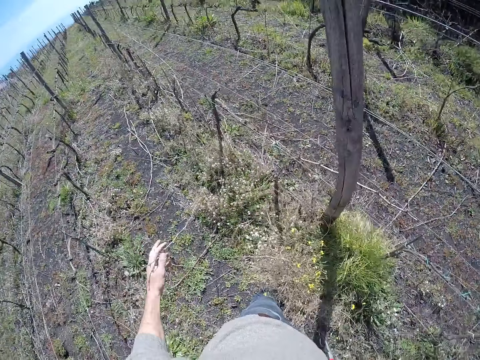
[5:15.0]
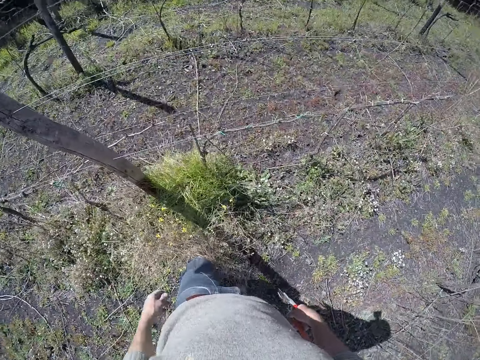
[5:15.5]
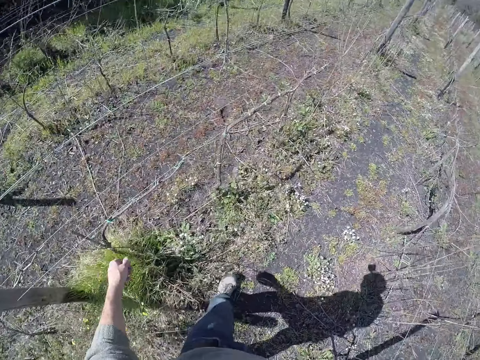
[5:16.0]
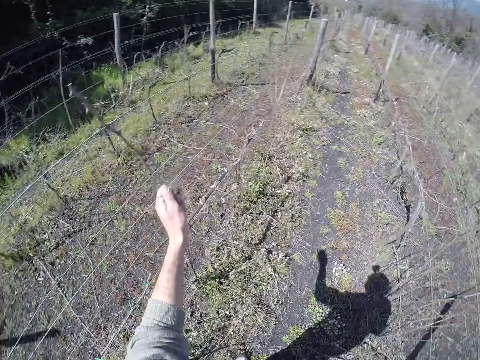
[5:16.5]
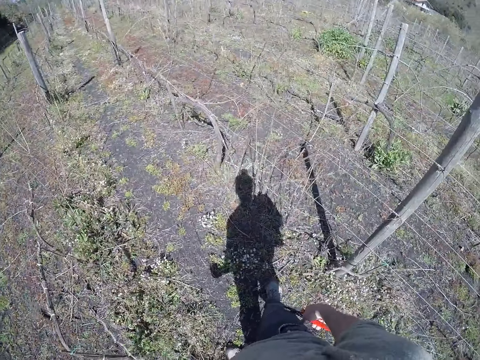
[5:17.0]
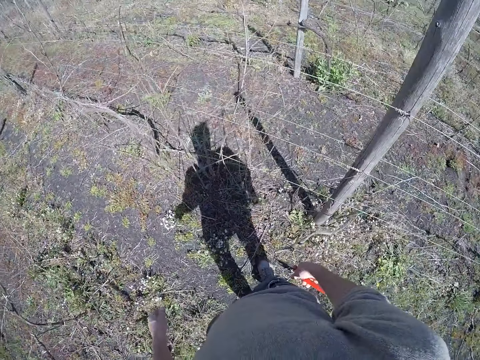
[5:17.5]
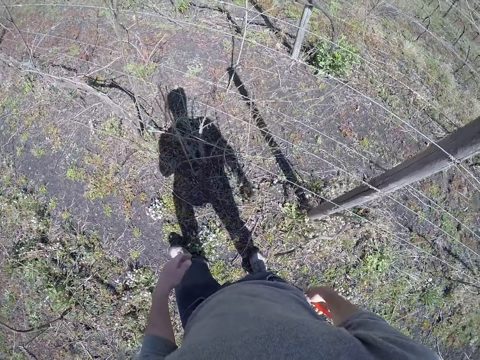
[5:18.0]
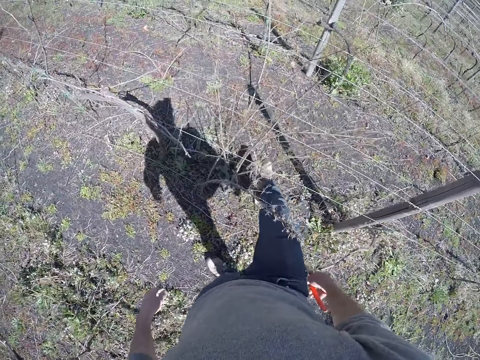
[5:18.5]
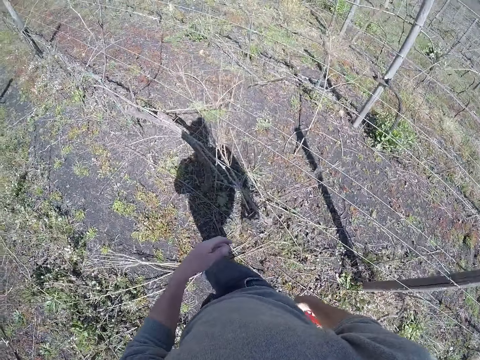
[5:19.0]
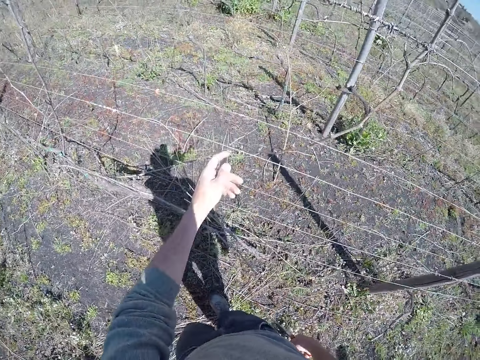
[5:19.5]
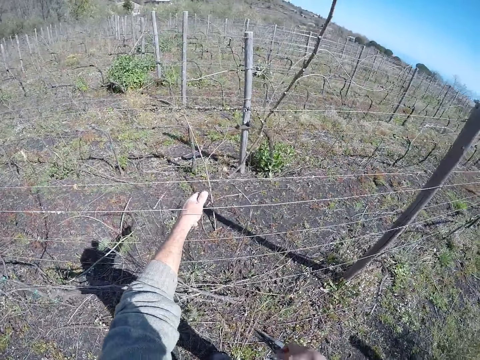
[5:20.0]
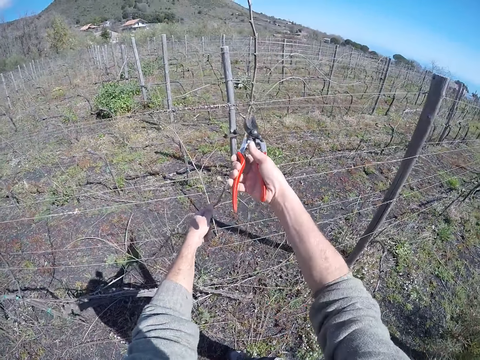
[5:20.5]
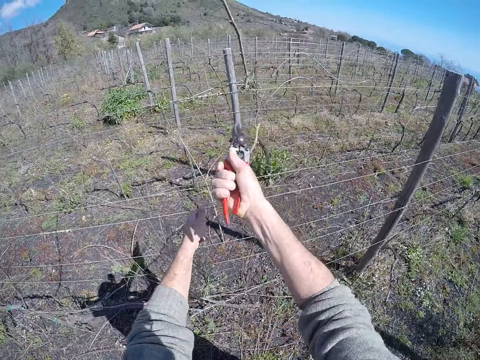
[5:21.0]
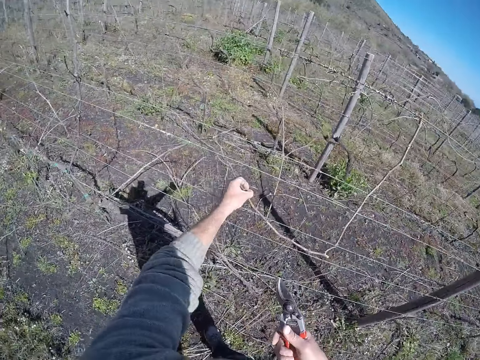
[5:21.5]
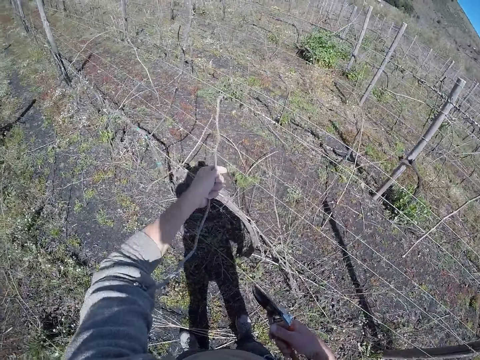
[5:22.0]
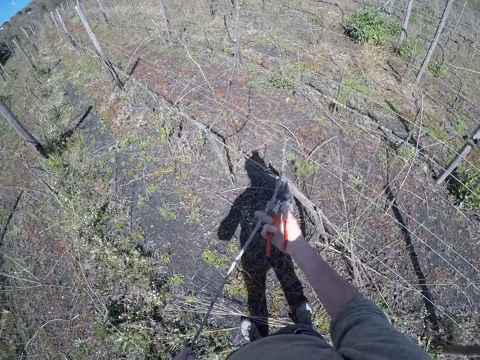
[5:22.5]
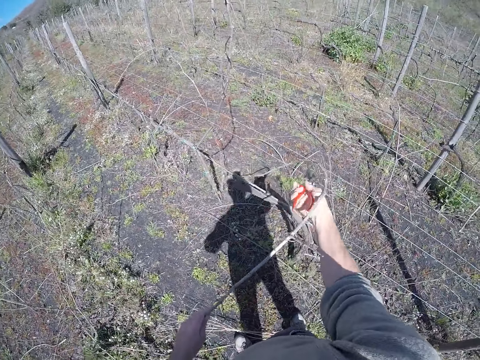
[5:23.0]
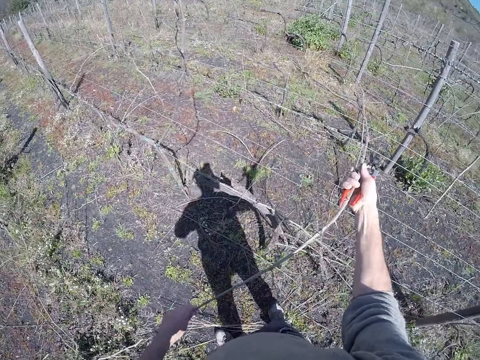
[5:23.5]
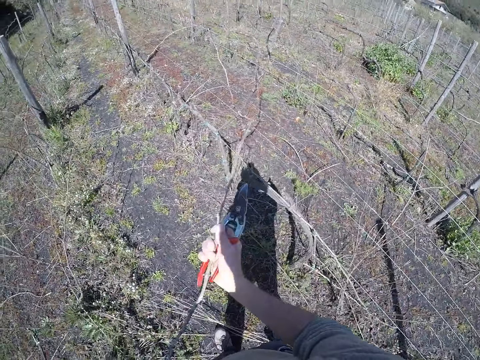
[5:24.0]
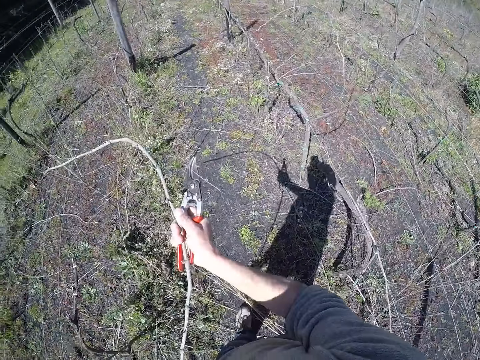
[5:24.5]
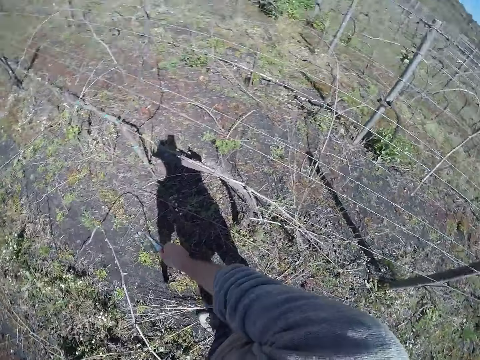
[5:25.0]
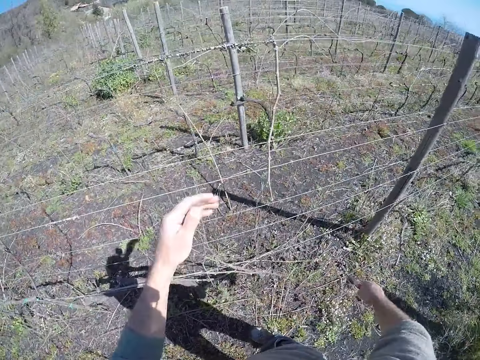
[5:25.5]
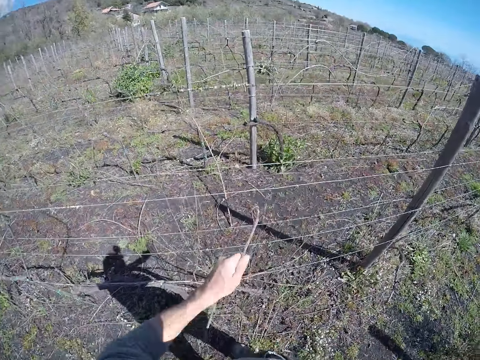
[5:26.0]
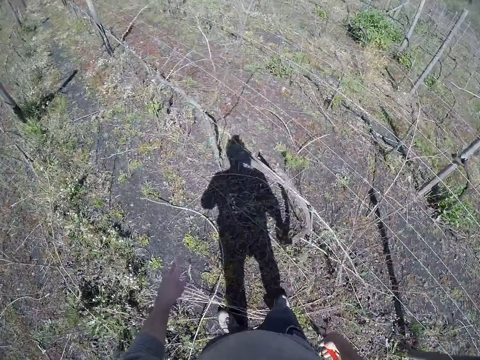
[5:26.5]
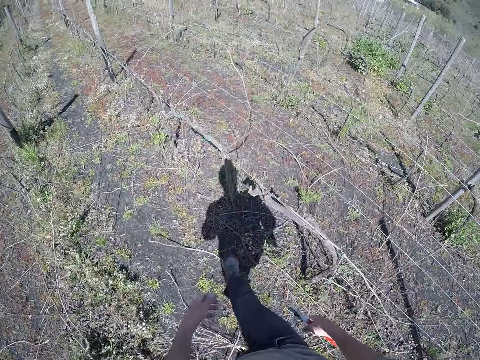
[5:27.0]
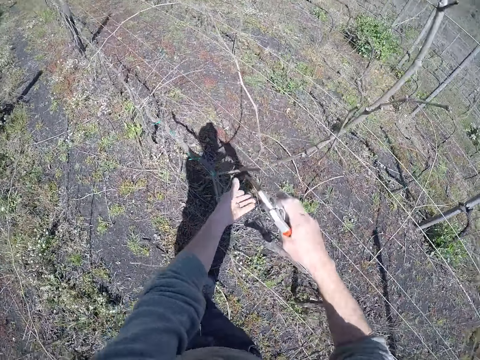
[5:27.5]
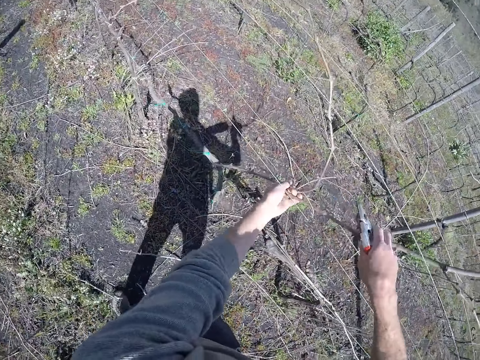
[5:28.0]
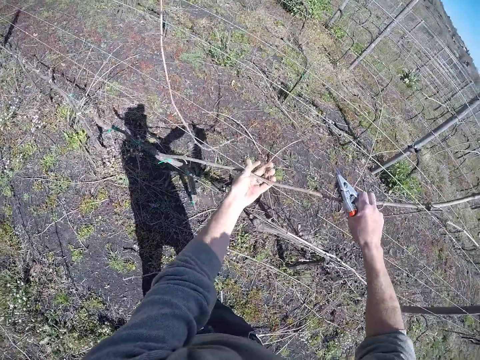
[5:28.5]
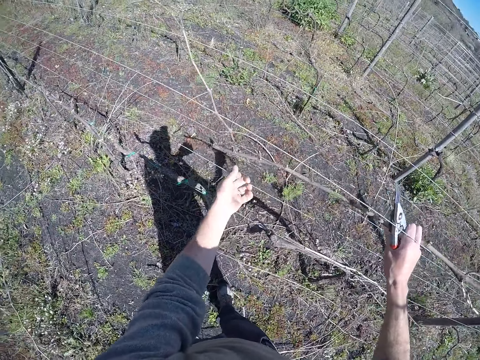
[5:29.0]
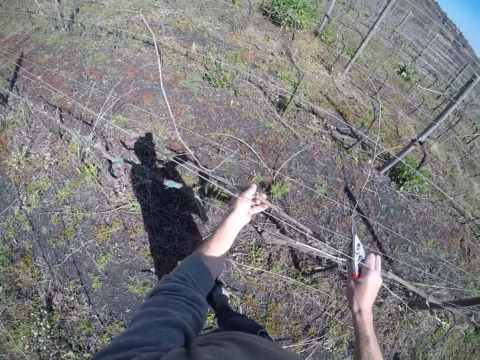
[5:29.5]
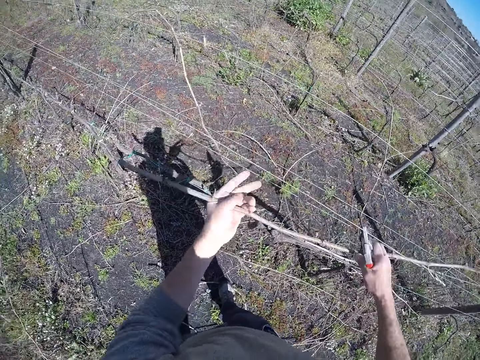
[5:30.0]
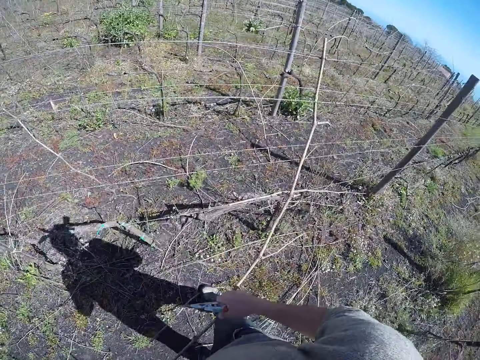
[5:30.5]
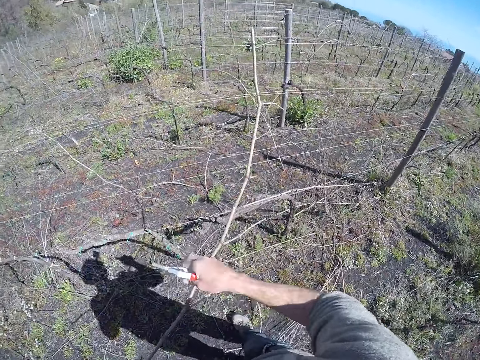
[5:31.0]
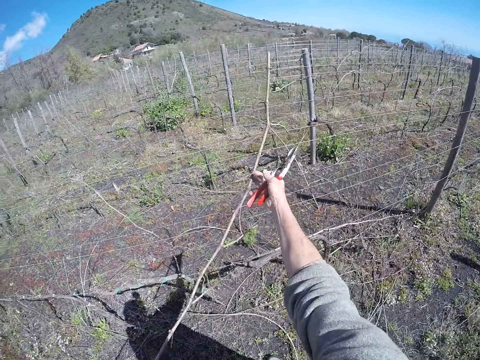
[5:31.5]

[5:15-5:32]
The camera wearer drops the twig in his left hand on the ground. He pulls a twig from the barbed wire with his left hand. He moves some weeds on the ground with his right leg. He walks around. He pulls a twig from the barbed wire with his left hand. He cuts the twig with the pliers in his right hand. He pulls the twig from the barbed wire with both hands. He moves the stem. He drops the twig in his left hand on the ground. He pulls a twig from the barbed wire with his left hand. He drops the twig in his left hand on the ground. He pulls the twig from the barbed wire with both hands.

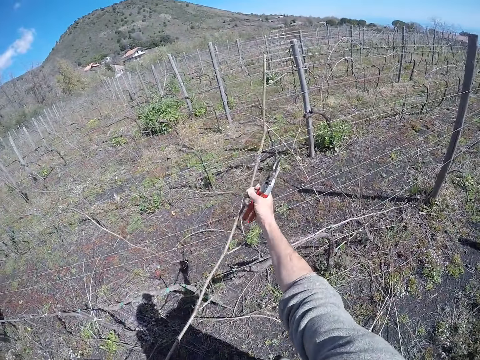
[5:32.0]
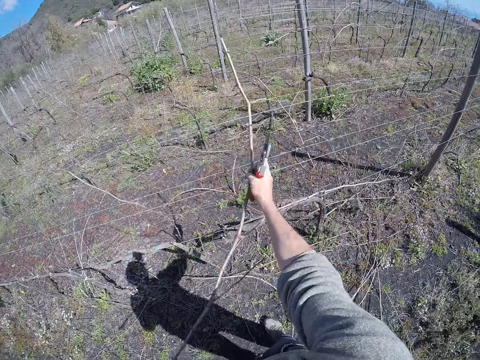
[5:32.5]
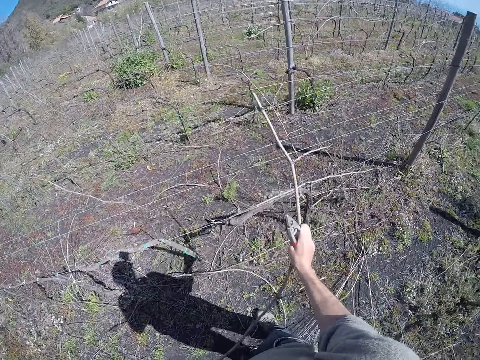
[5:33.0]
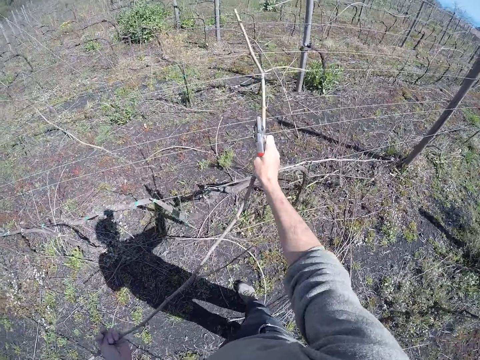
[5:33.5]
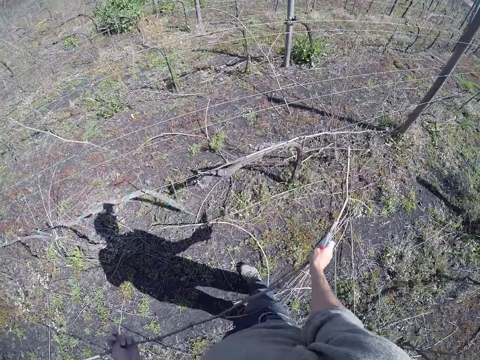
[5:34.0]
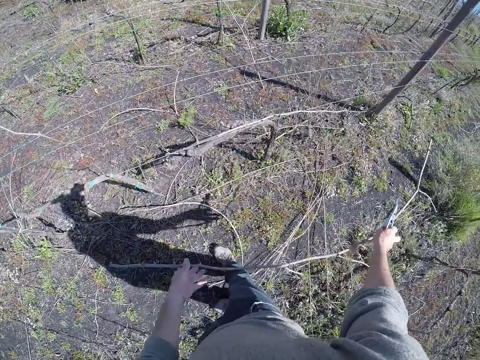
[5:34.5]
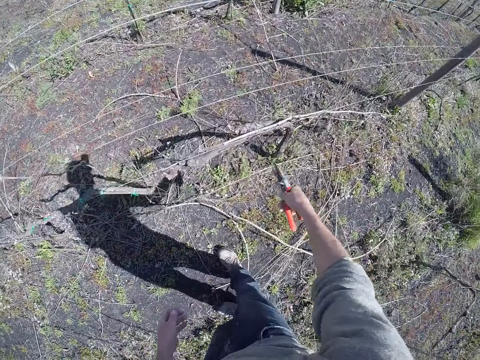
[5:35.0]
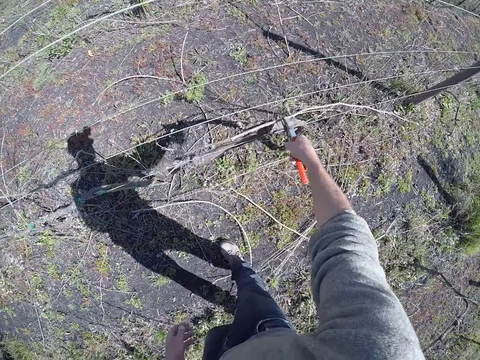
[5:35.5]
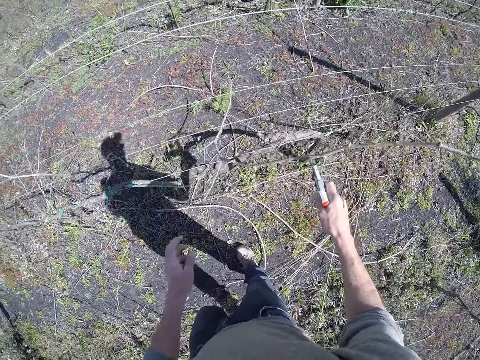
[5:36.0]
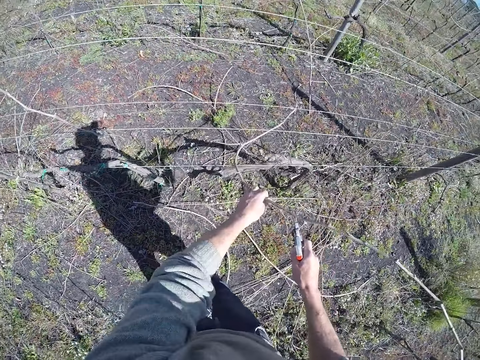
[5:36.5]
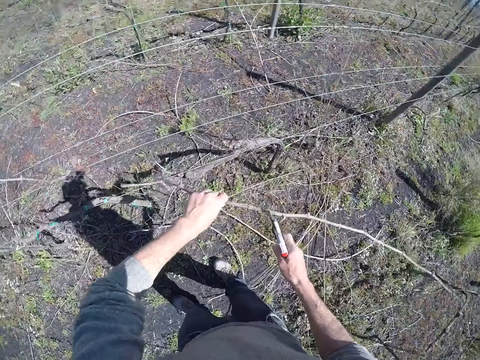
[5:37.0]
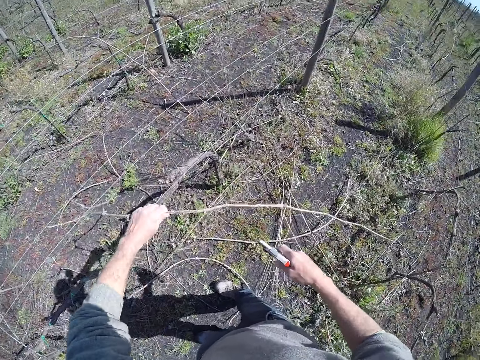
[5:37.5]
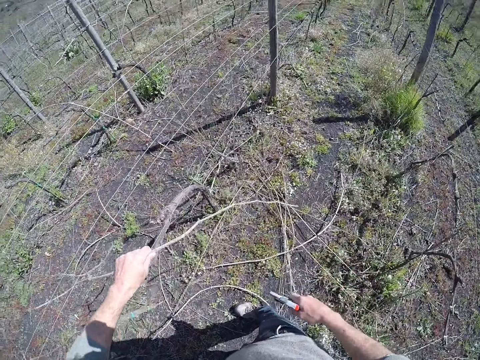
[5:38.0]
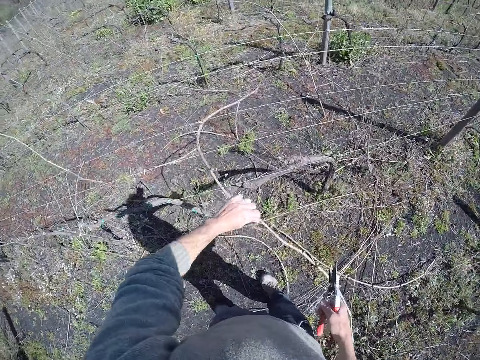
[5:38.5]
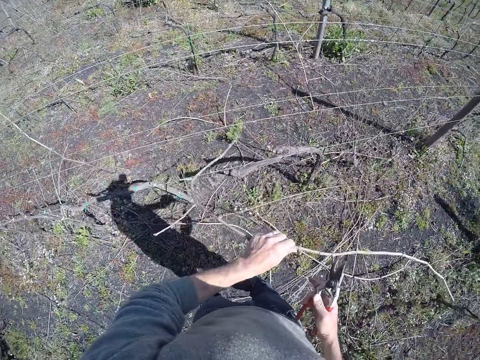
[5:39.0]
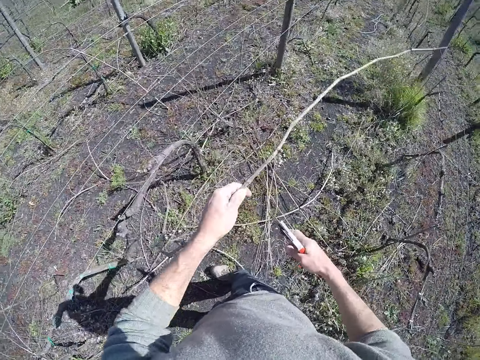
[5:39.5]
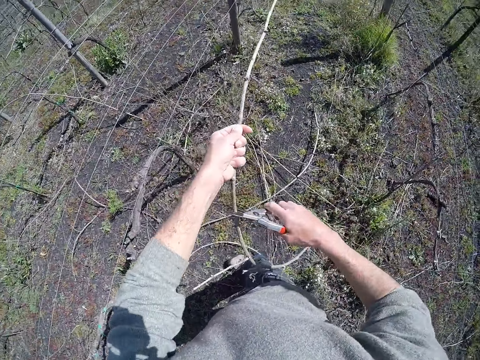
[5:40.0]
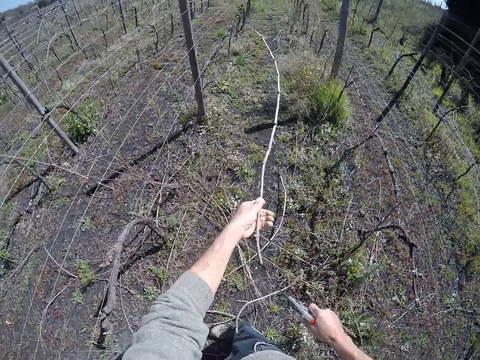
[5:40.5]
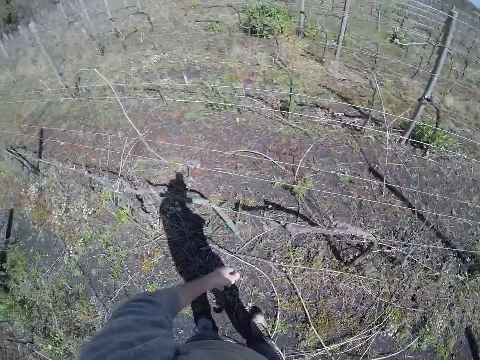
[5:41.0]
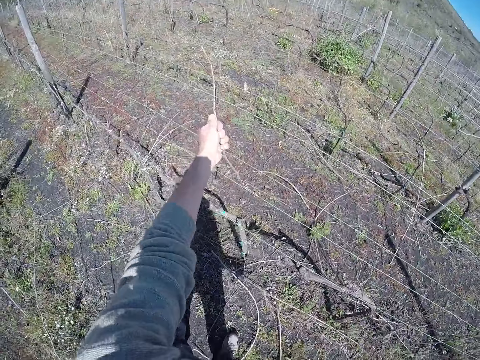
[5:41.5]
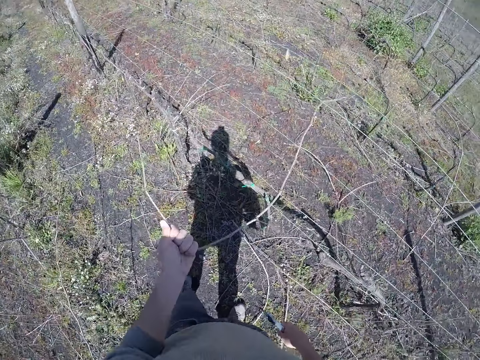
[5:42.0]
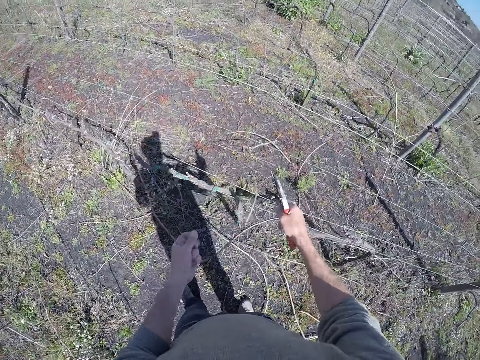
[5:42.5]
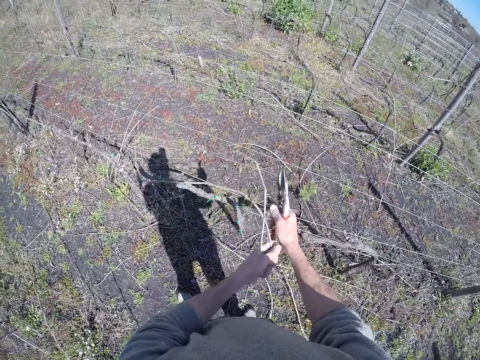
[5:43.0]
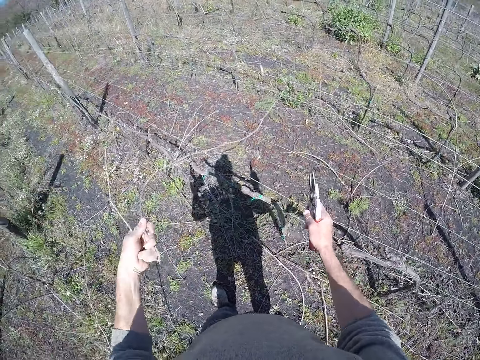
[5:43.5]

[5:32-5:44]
The camera wearer drops the twig in his hands on the ground. He picks up a twig with the pliers in his right hand. He pulls the twig from the barbed wire with both hands. He cuts the twig with the pliers in his right hand. He cuts the twig again. He drops the twig in his left hand on the ground. He moves the stem. He pulls a twig from the barbed wire with his left hand.
